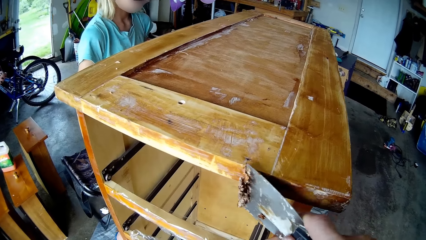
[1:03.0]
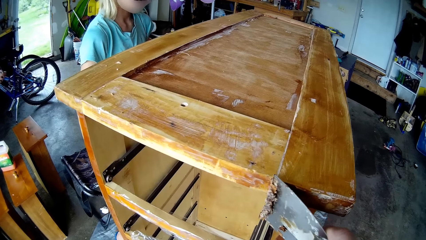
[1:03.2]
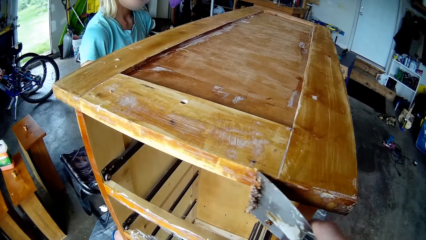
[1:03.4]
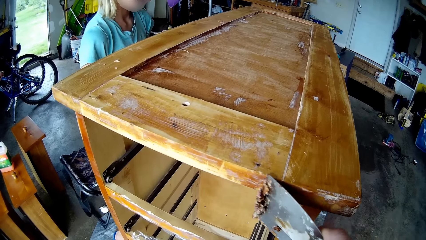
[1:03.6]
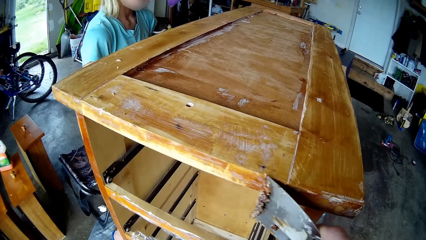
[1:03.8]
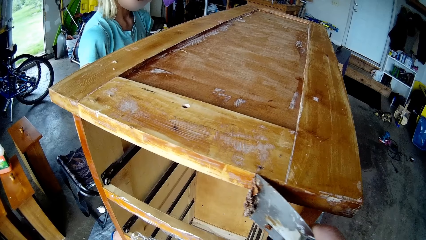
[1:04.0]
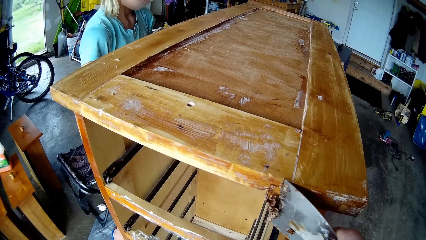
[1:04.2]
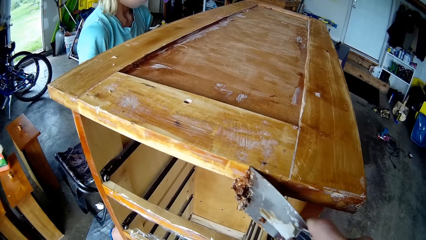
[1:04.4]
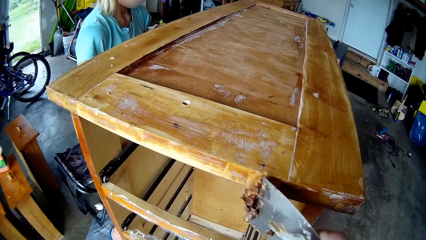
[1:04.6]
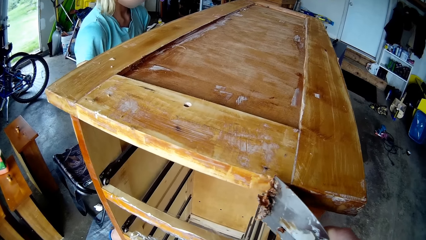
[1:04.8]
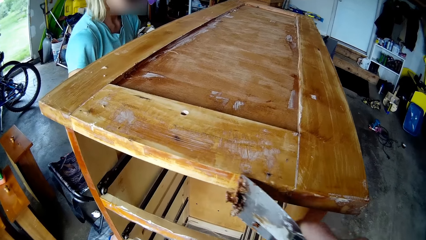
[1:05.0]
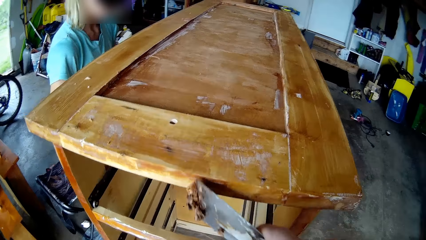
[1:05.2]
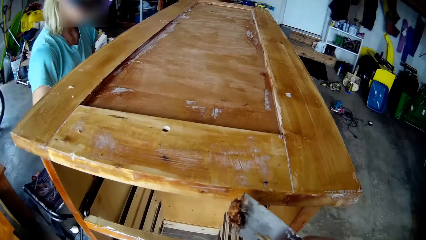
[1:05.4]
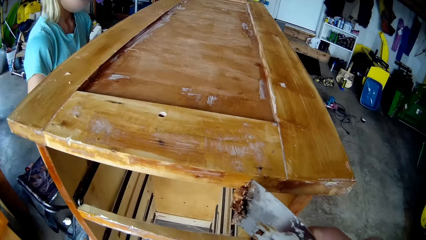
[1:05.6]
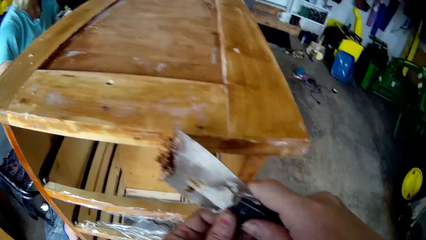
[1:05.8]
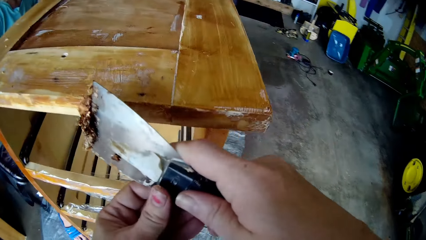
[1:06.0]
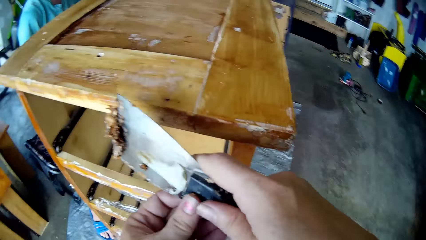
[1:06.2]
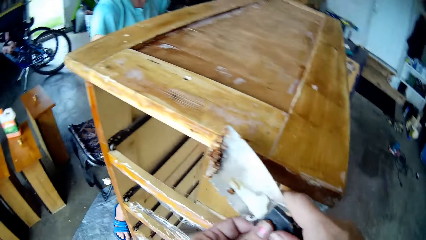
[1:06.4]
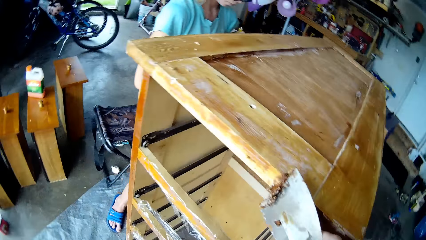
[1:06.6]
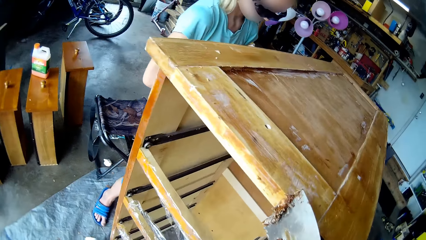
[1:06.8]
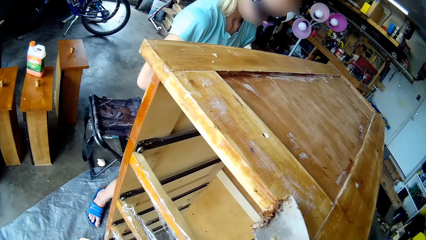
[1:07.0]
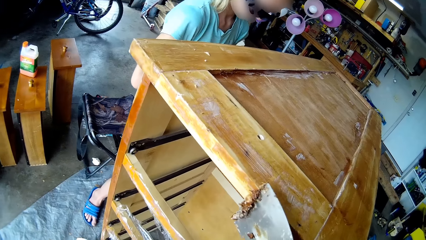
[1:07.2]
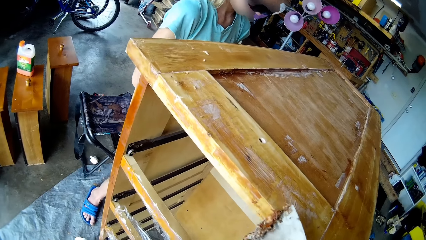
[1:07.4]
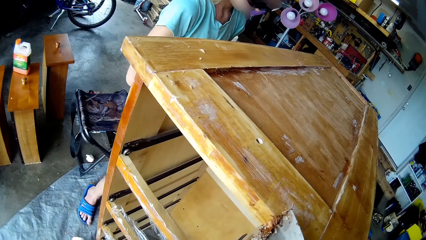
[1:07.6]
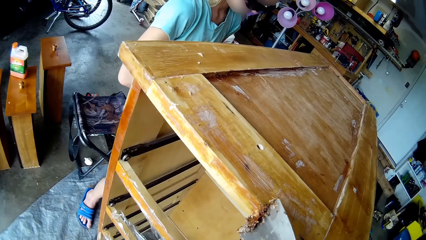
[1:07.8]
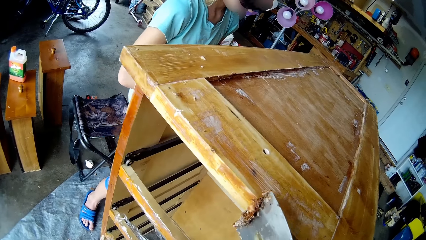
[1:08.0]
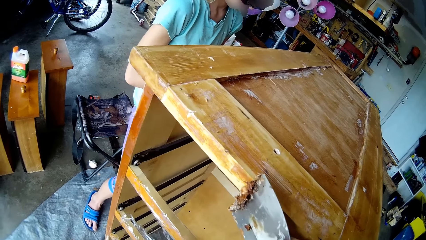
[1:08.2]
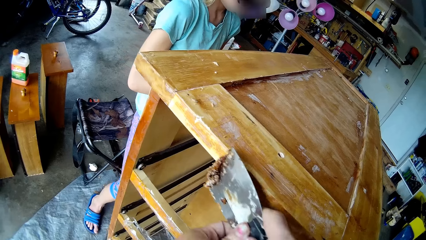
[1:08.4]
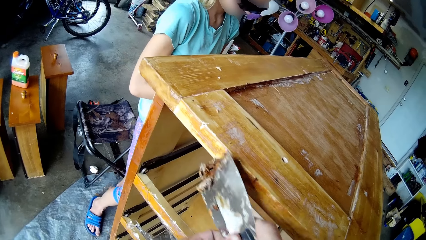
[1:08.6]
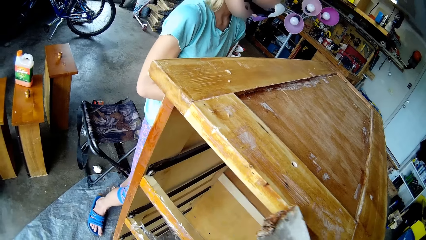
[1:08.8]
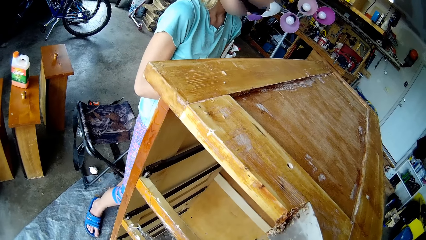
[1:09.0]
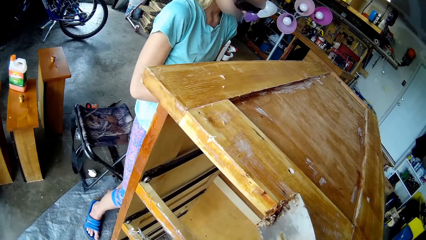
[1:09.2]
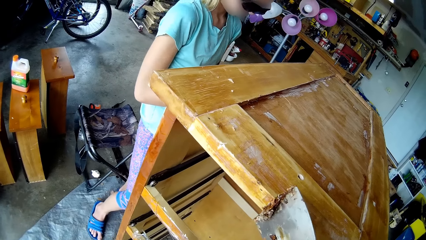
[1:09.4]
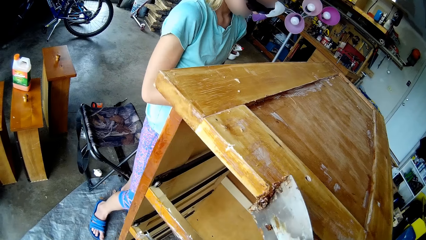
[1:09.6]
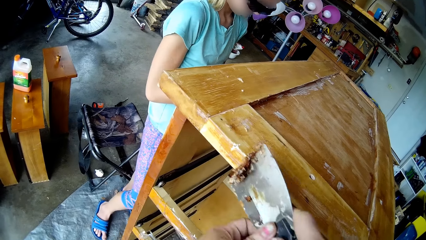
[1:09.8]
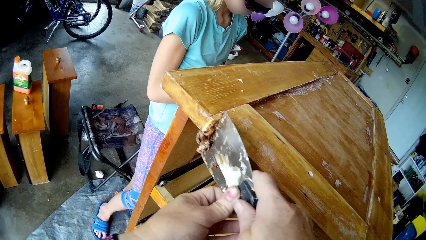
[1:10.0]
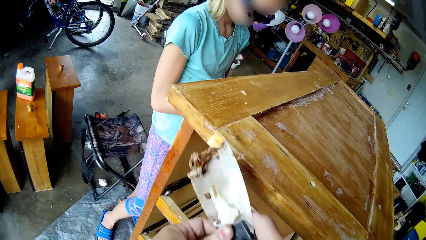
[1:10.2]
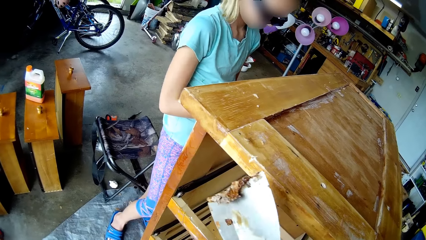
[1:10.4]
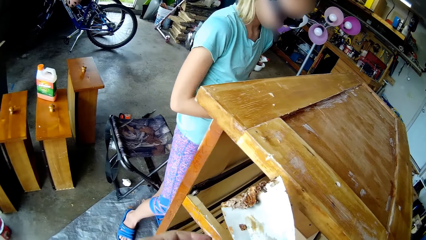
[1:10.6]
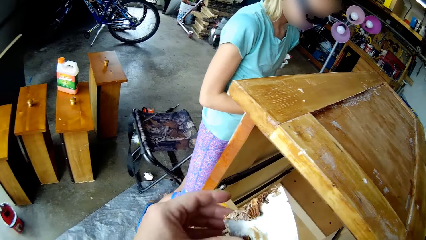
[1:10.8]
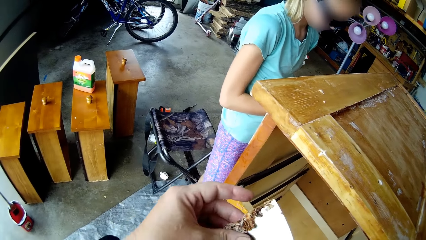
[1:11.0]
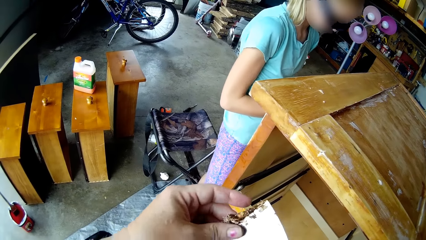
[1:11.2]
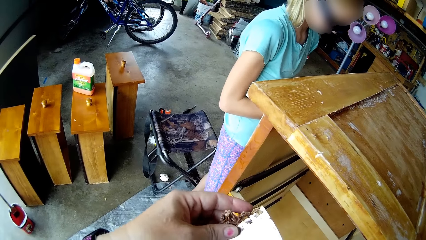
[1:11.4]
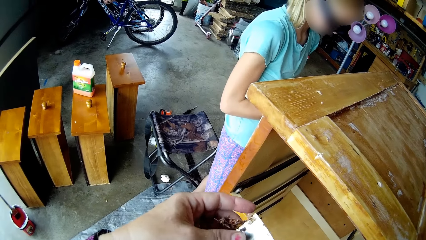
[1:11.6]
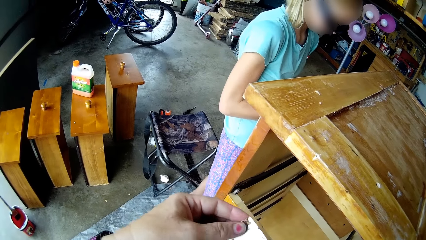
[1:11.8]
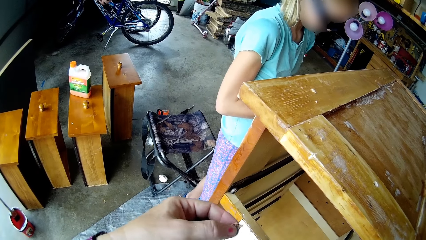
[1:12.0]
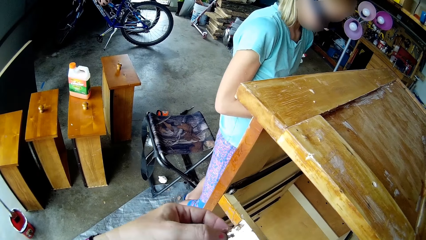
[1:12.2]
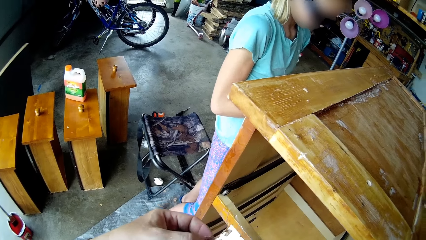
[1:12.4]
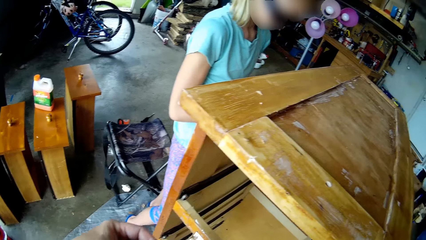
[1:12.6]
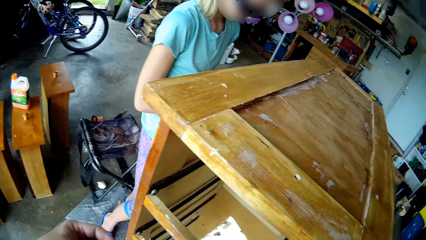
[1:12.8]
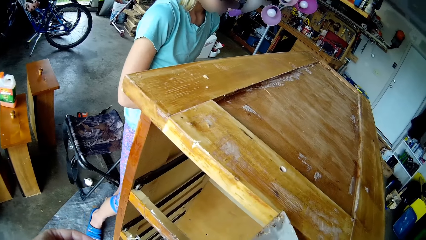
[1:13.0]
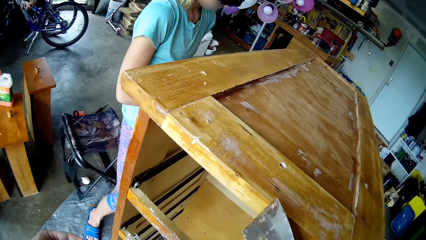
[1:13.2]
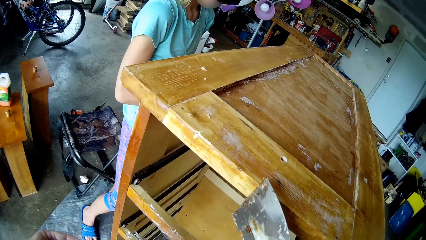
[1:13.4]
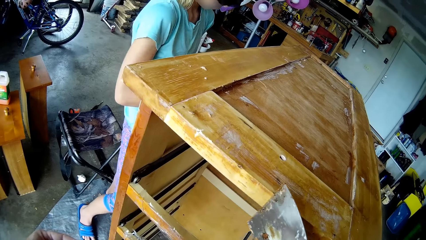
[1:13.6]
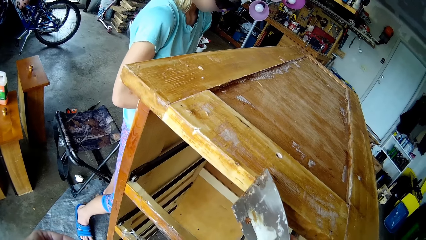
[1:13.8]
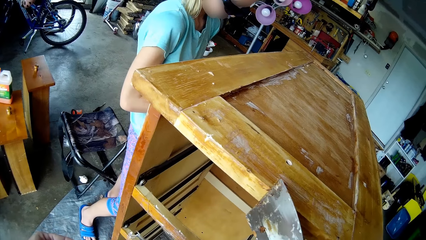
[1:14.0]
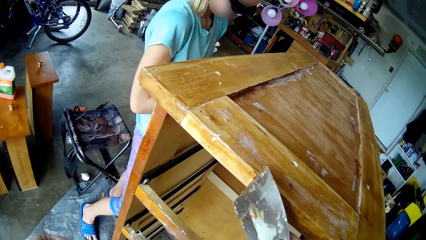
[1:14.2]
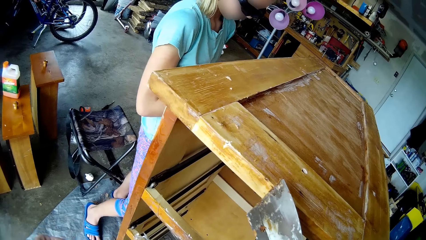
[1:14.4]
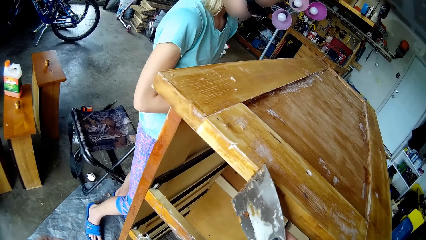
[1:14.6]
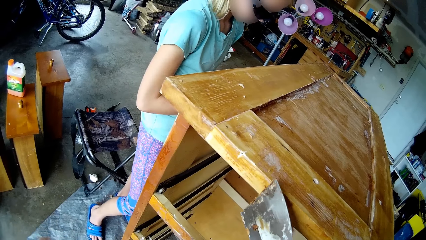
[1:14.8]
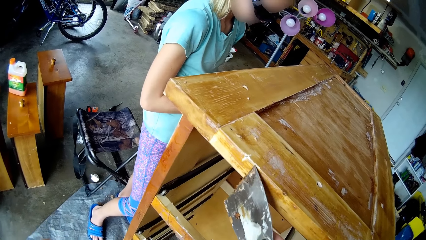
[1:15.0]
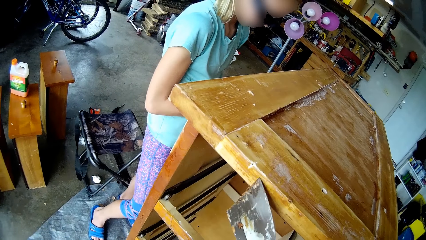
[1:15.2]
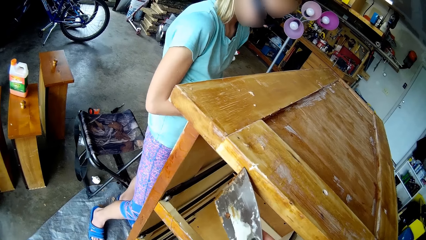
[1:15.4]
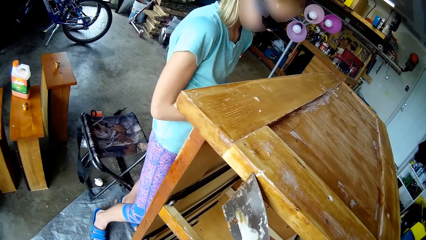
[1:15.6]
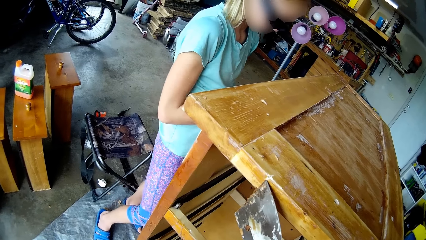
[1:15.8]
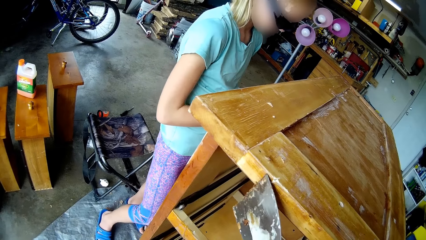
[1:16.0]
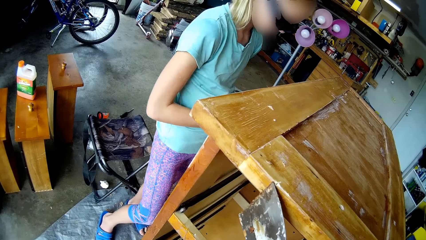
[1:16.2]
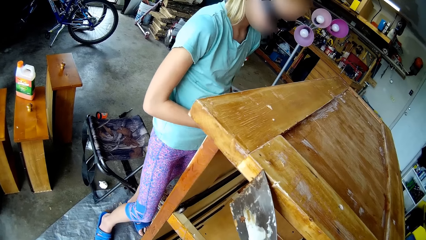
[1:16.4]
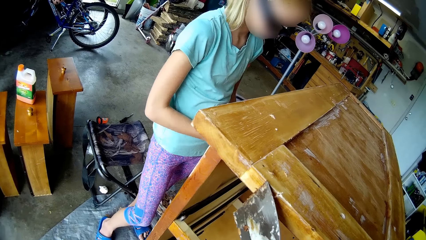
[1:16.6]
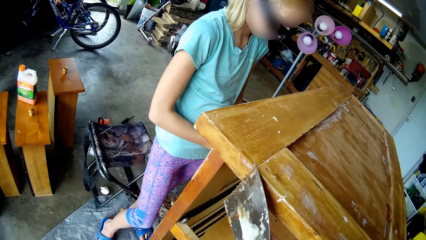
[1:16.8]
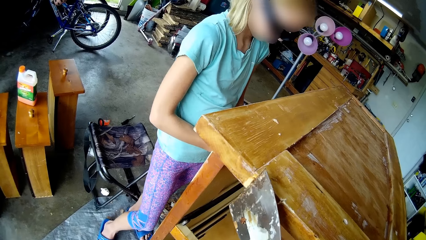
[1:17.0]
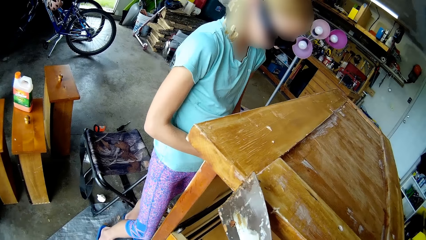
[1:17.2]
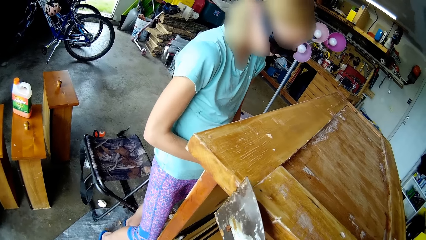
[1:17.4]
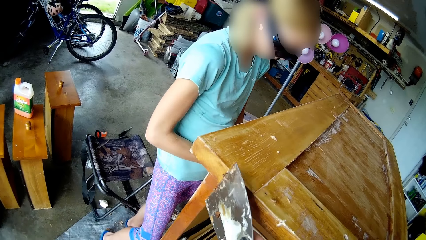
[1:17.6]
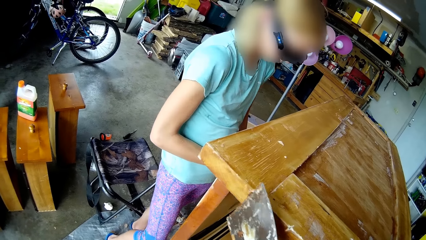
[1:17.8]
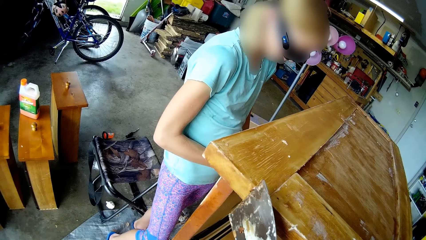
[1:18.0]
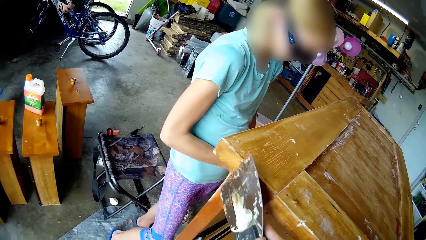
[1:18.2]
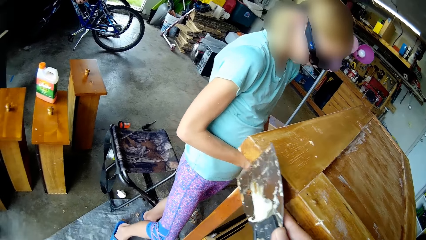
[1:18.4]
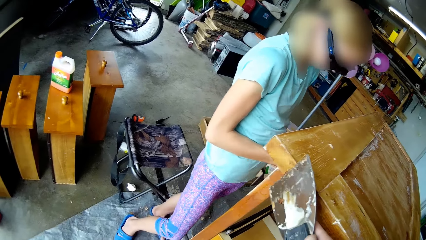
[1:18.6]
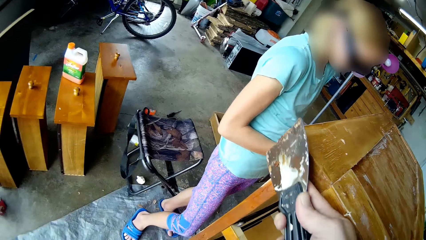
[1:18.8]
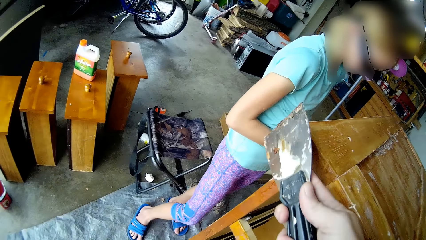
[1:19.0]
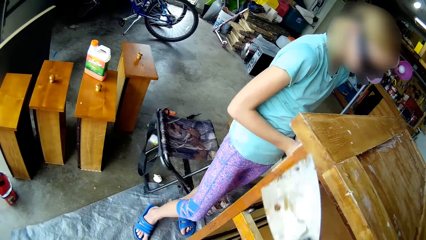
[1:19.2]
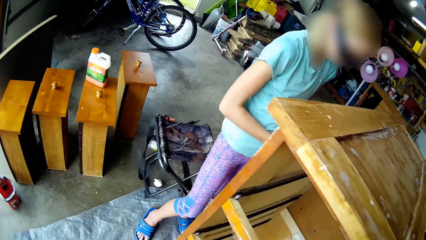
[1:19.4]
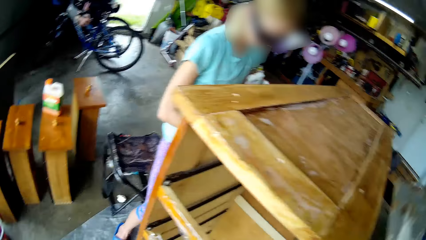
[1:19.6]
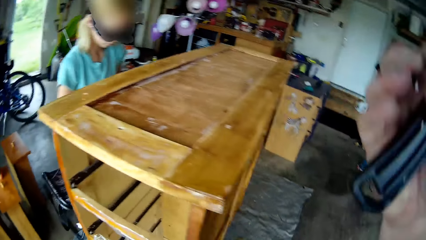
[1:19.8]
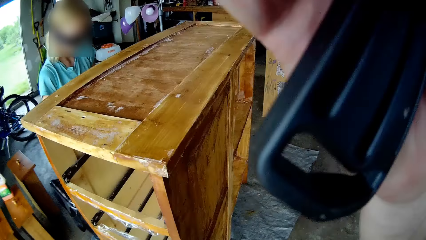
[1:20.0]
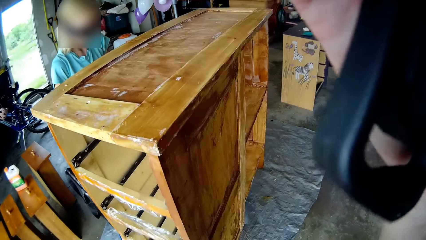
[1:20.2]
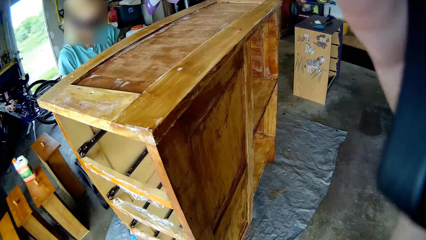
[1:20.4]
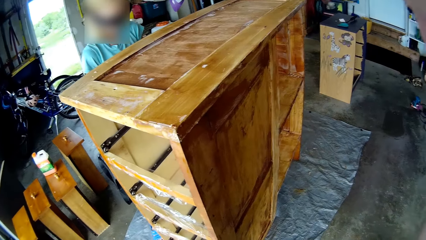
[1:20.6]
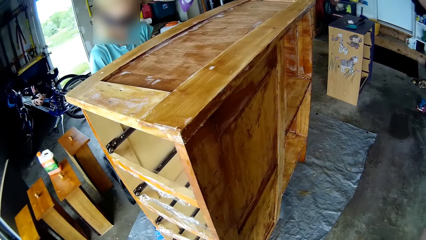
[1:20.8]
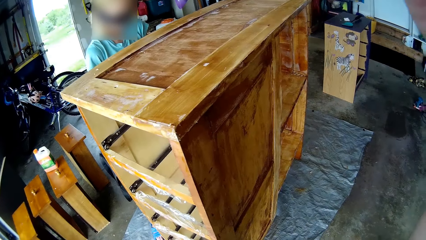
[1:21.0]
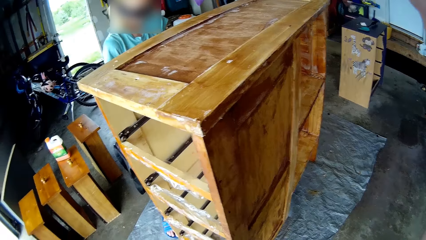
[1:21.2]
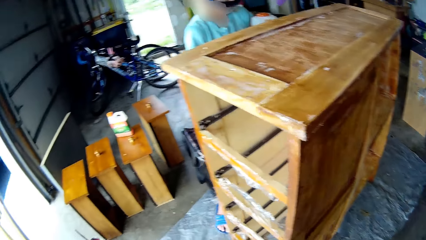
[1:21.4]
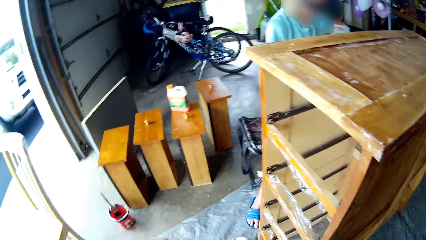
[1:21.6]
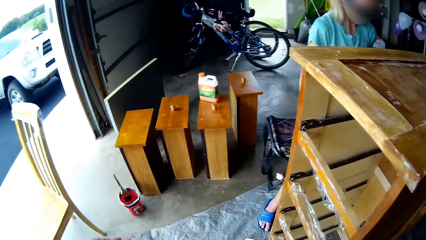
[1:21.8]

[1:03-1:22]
The camera wearer removes paint from the scraper and scrapes out paint from the cupboard. A person works on furniture. The person scrapes paint from the cupboard. The camera wearer looks around, adjusts the head camera, and touches the head.
